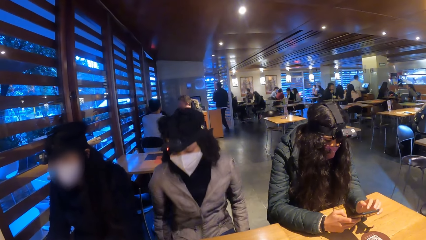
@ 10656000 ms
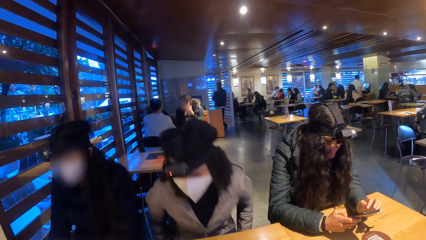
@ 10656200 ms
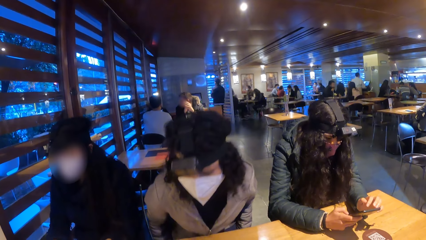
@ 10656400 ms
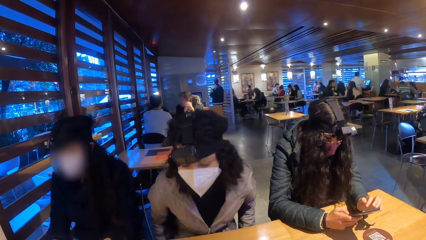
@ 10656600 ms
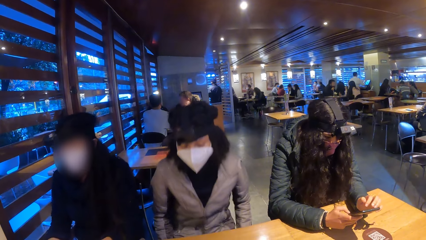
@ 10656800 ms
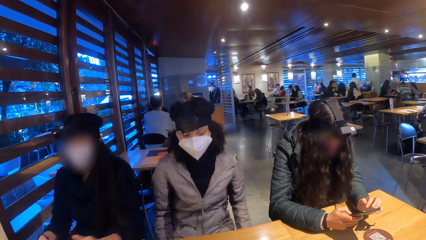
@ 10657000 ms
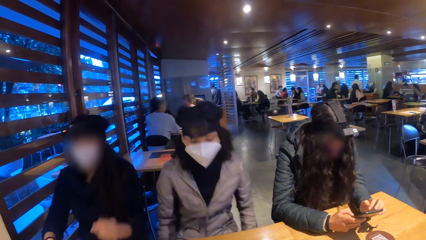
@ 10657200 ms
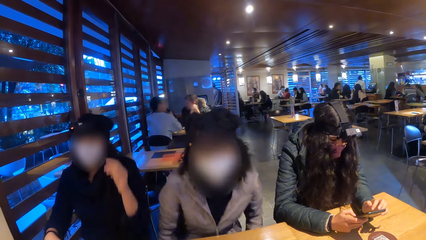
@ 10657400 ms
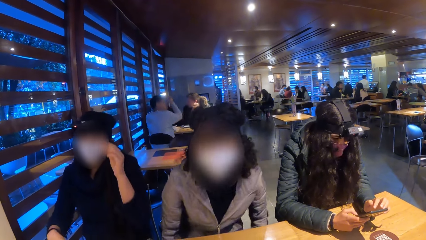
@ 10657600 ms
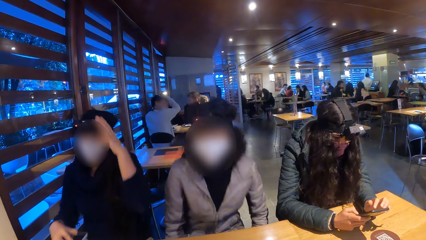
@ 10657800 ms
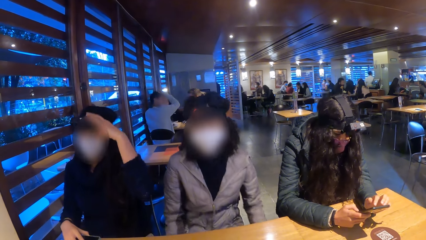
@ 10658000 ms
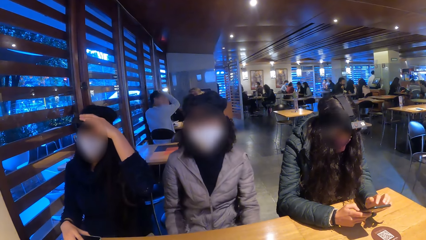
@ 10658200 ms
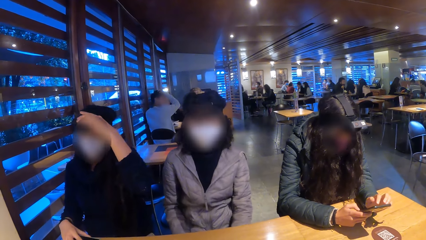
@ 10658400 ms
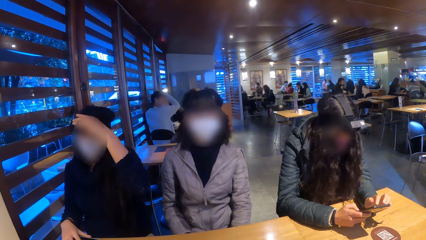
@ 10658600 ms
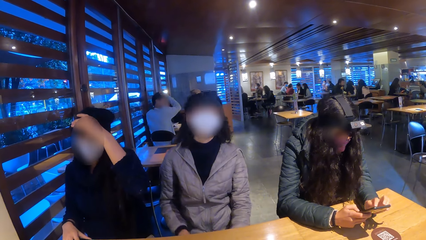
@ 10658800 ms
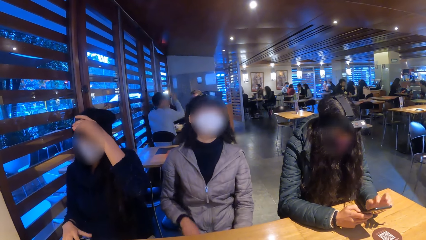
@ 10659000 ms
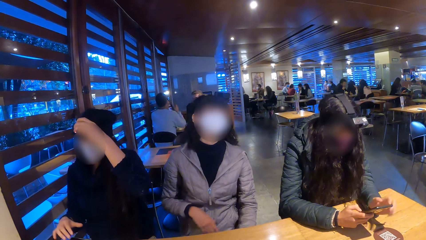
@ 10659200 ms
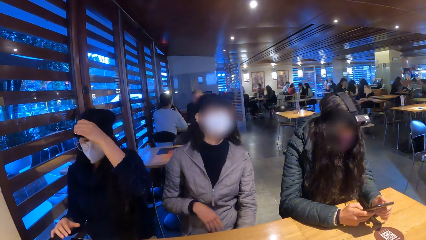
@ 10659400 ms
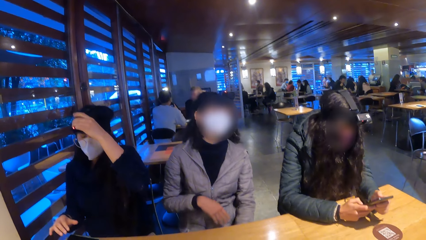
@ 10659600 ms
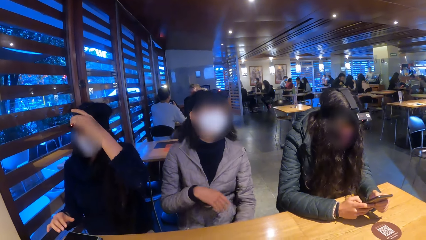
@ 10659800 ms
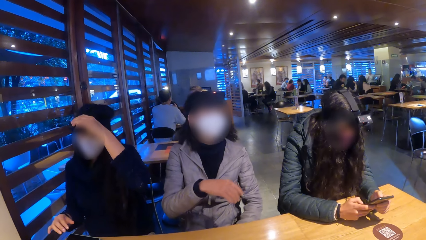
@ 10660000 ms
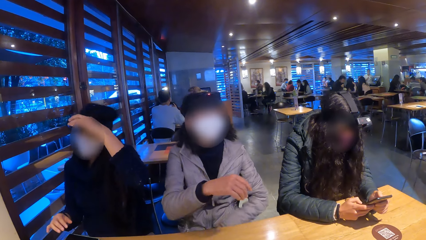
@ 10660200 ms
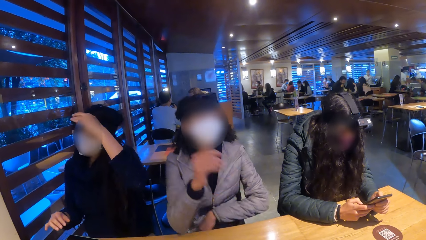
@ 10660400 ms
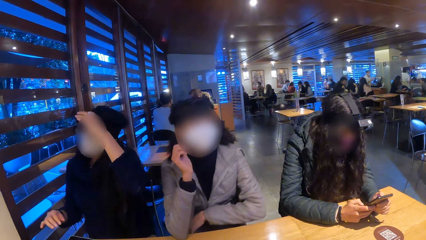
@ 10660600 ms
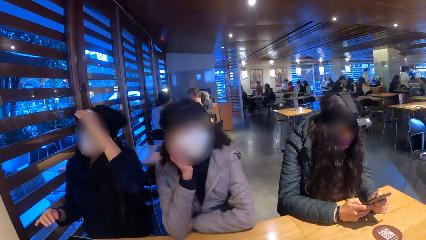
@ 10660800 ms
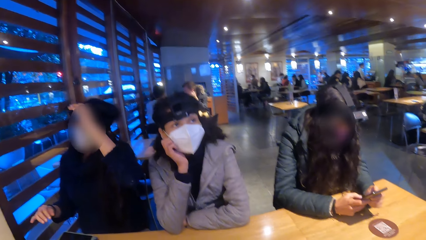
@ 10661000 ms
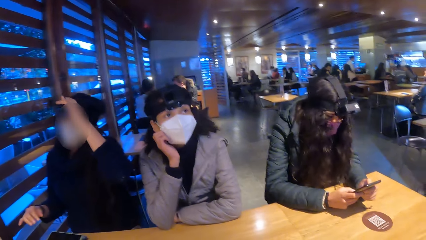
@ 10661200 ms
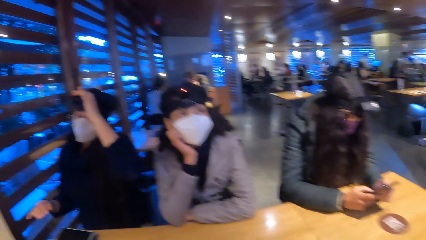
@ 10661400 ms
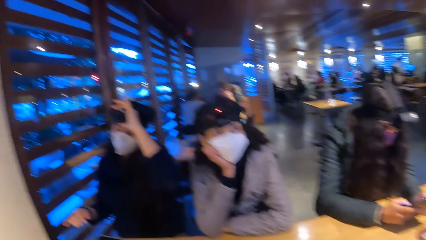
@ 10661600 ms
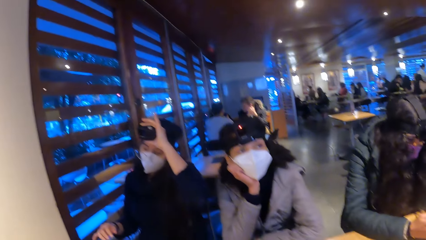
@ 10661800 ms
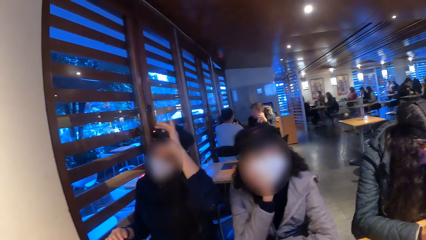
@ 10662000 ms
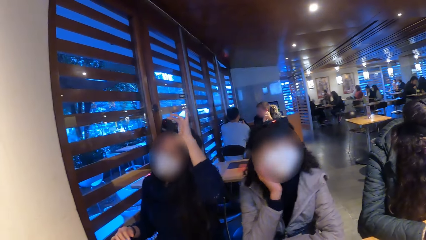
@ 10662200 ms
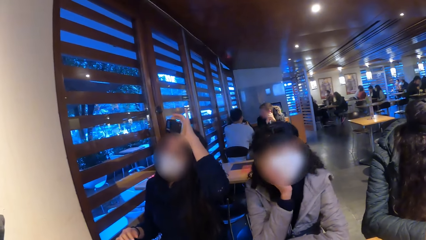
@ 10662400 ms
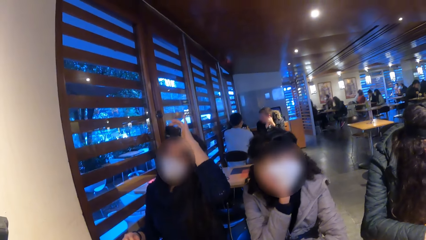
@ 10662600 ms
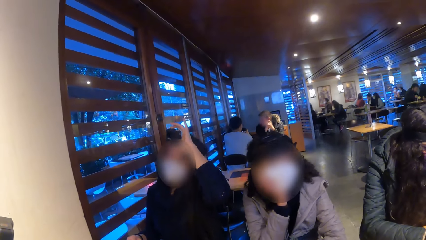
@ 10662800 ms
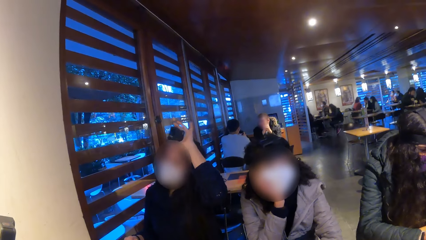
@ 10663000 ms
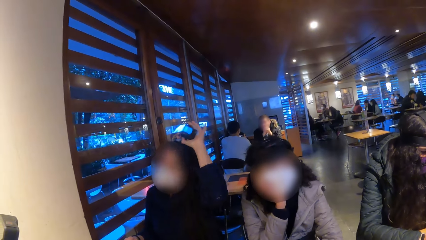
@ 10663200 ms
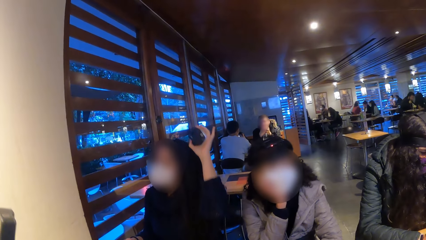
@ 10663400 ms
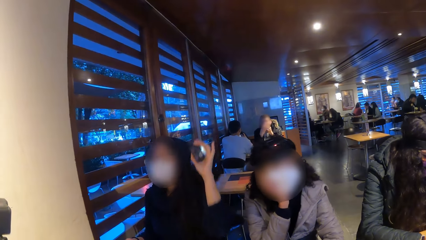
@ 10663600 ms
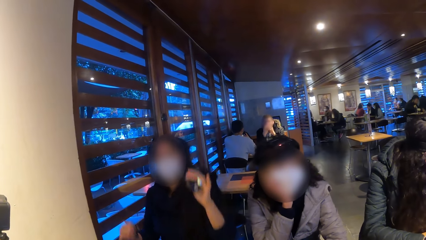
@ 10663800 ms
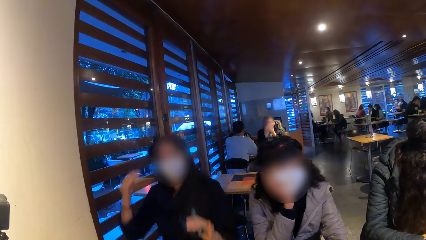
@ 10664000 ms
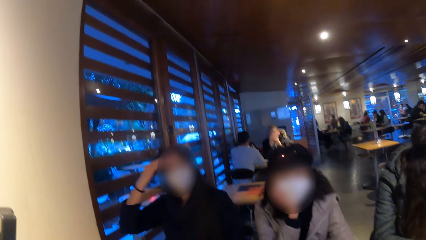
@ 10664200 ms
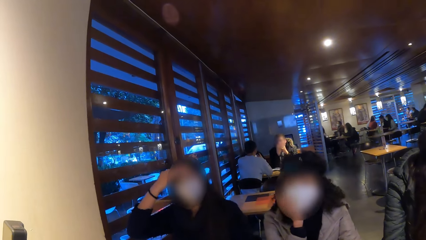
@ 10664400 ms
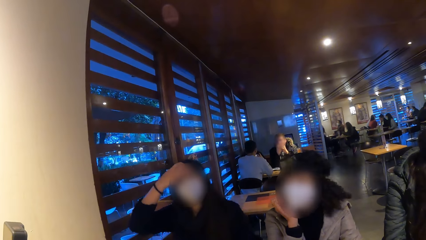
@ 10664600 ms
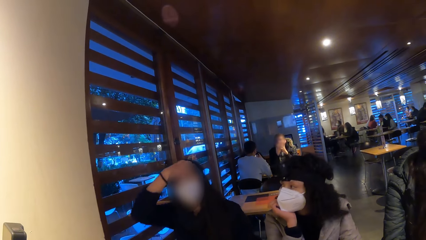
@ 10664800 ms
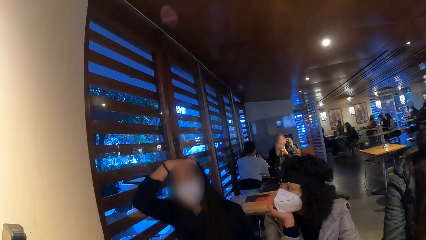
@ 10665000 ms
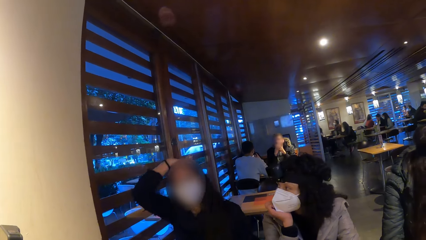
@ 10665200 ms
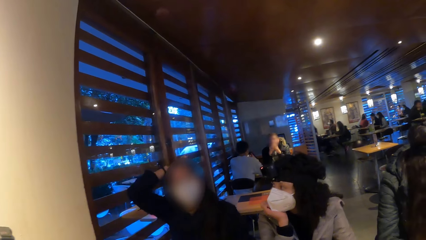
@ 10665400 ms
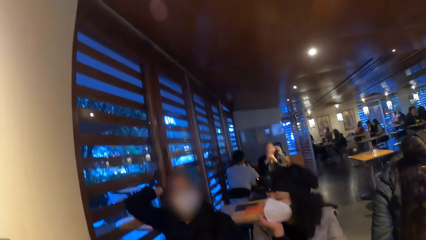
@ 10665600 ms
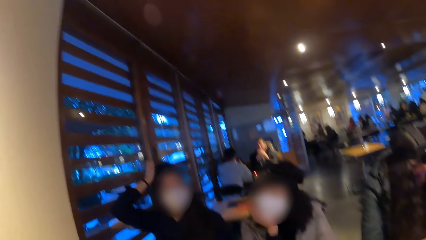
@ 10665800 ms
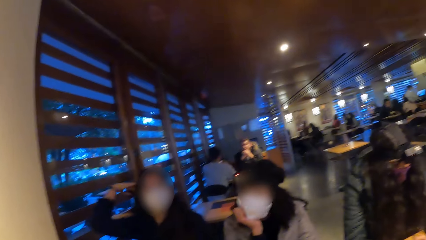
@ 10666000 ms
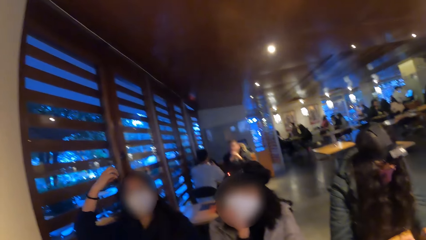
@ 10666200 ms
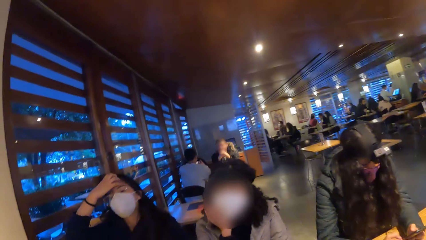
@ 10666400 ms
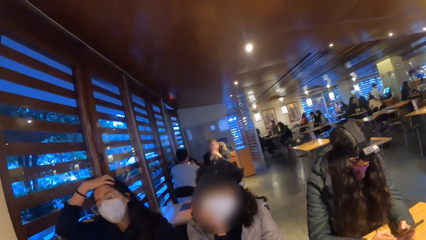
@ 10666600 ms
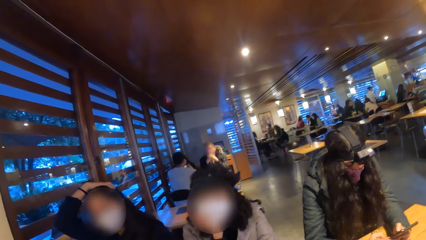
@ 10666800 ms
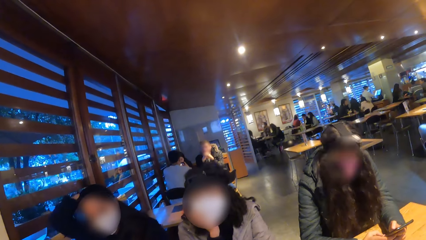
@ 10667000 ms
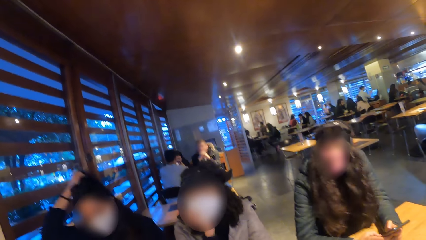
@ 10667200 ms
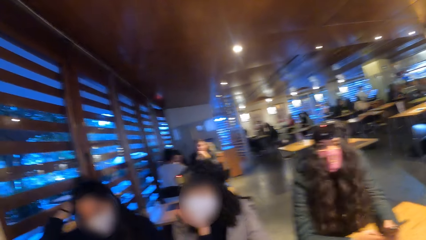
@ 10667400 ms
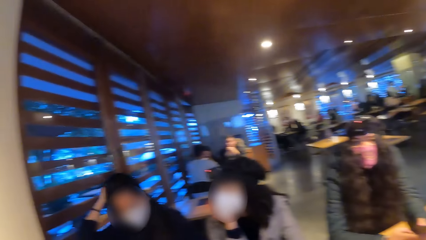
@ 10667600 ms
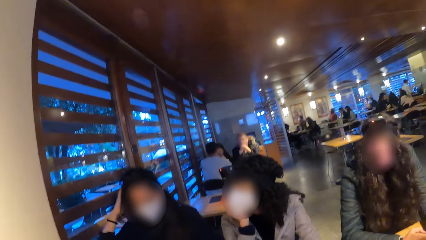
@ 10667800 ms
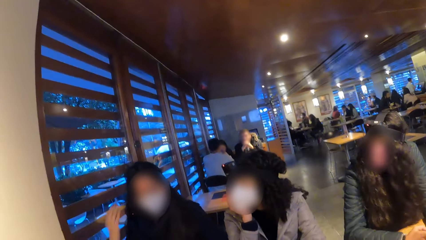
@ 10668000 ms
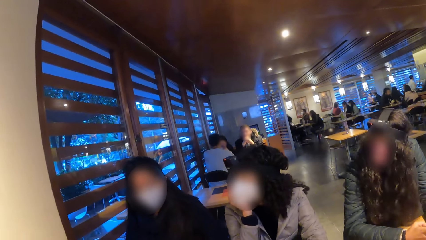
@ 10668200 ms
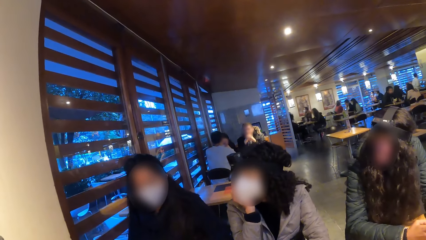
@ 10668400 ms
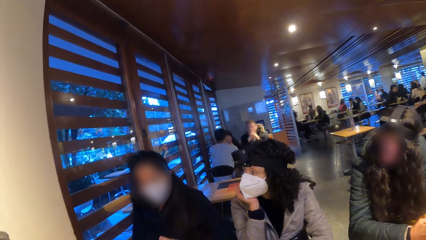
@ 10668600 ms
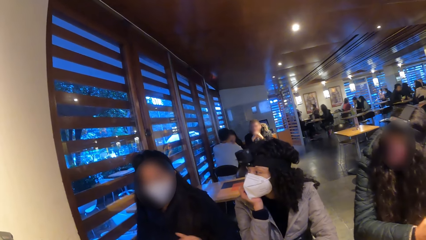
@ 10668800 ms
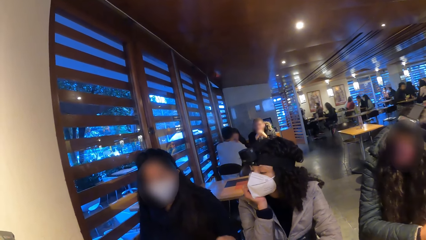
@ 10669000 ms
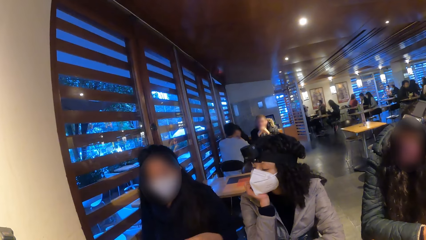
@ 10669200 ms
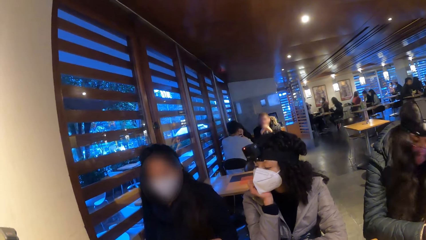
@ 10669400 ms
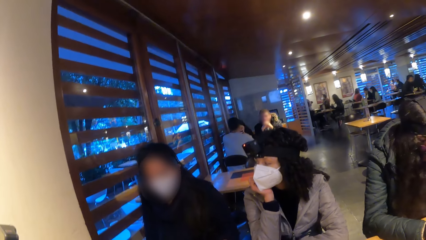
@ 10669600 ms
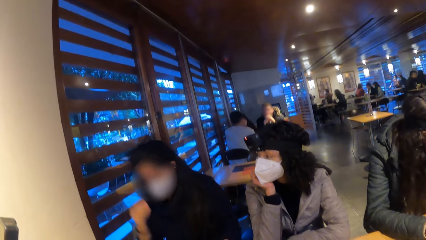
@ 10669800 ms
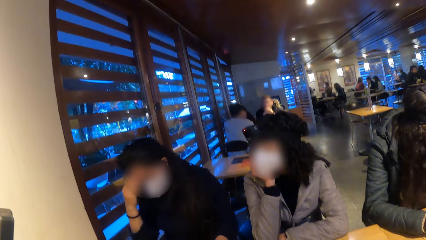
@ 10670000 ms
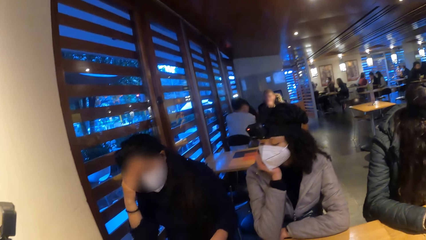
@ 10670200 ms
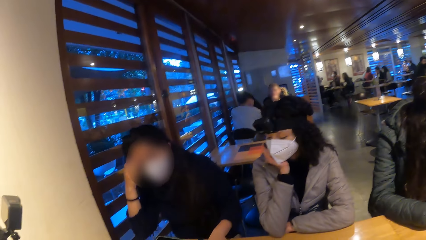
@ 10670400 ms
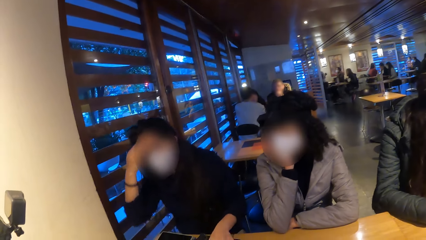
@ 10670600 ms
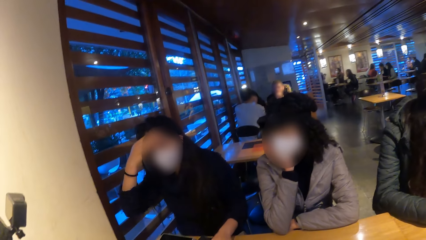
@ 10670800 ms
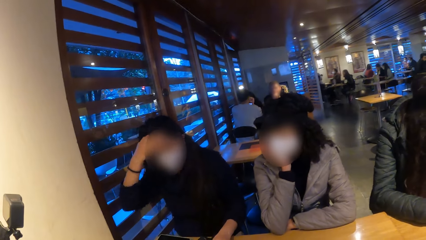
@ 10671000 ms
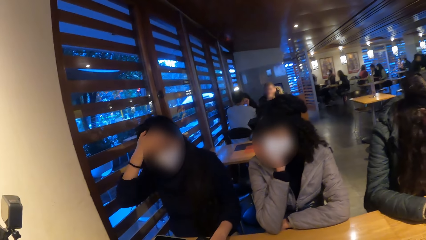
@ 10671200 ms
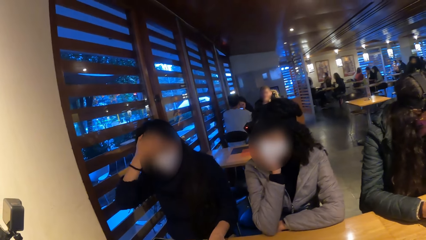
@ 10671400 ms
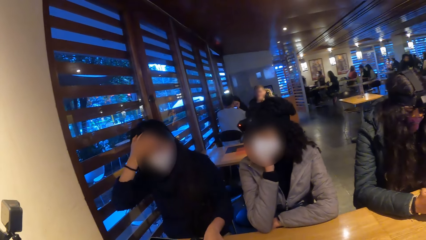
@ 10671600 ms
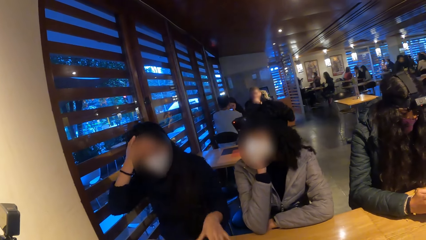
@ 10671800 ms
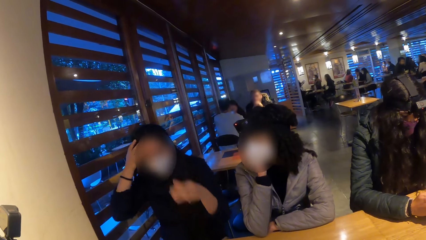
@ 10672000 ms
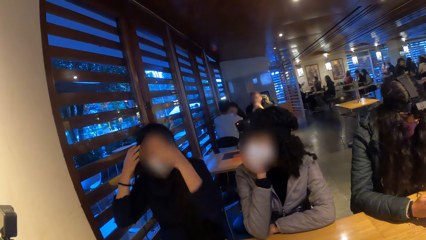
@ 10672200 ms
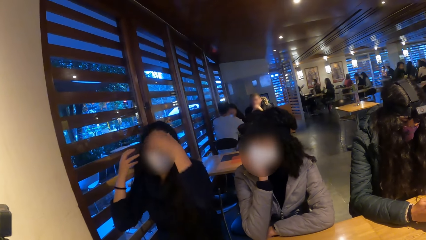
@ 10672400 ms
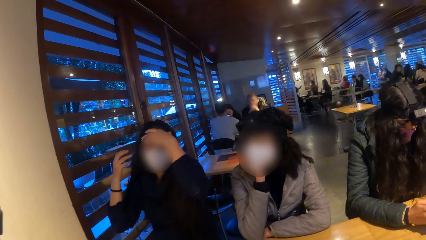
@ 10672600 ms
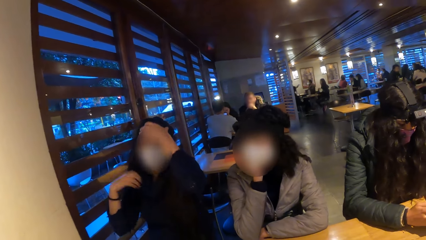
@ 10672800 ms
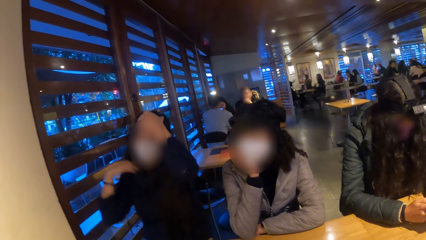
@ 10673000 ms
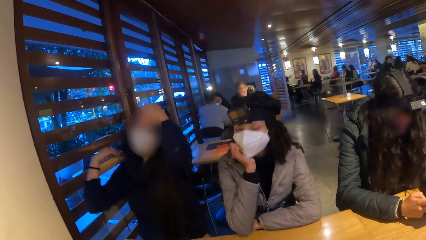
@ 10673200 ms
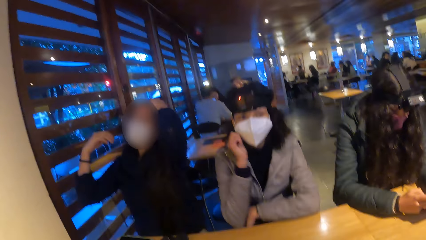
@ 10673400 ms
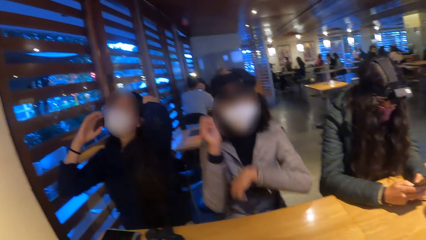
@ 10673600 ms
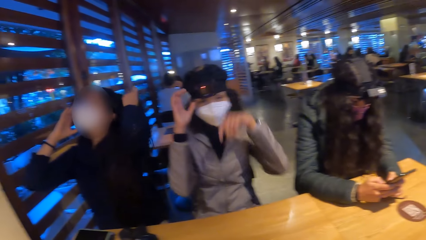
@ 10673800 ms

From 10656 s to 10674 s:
The first woman adjusts a camera on her head with her left hand. She drops the phone on the table with her right hand. The third woman places her left hand on the table, places her right elbow on the table, and rests her cheek on her right hand. The first woman removes the camera from her head with her left hand. She touches her head with her right hand. She touches her head with her left hand.
